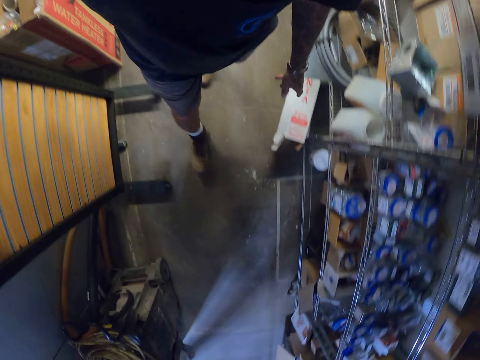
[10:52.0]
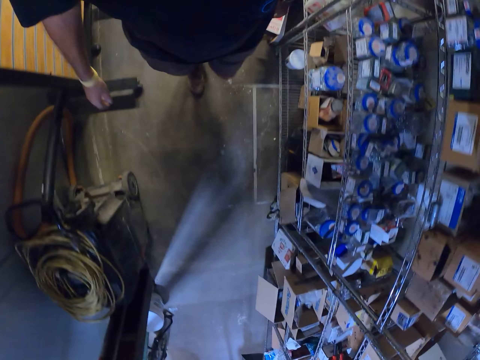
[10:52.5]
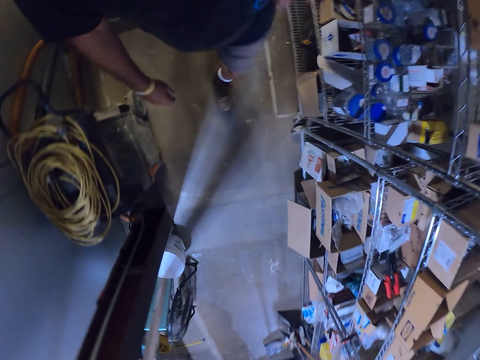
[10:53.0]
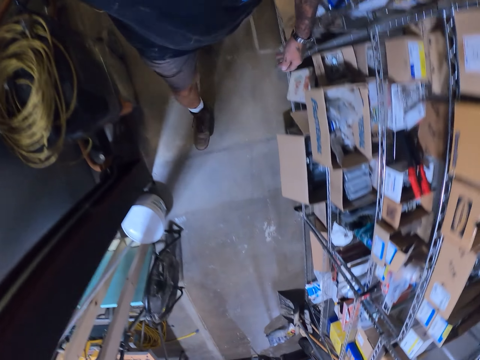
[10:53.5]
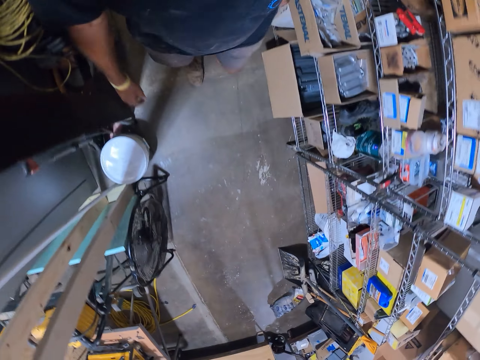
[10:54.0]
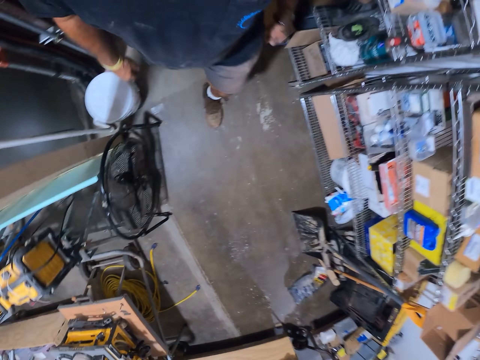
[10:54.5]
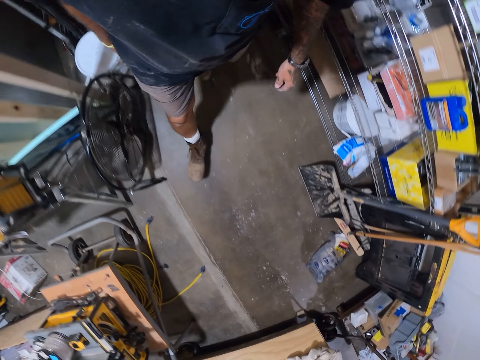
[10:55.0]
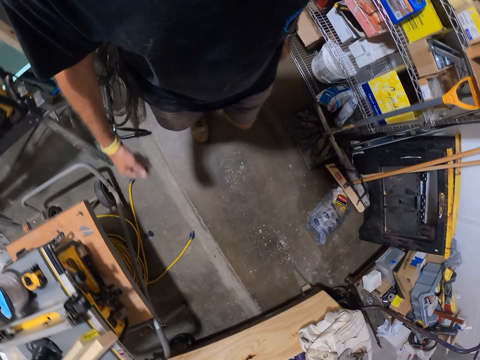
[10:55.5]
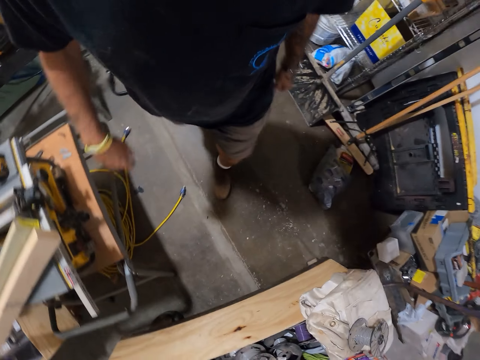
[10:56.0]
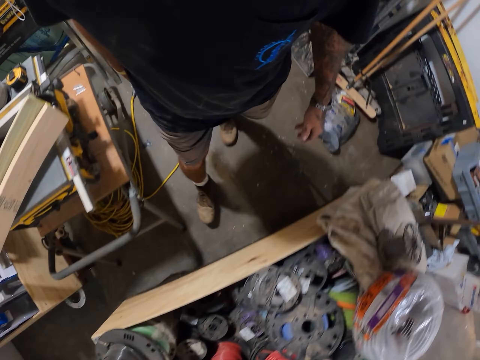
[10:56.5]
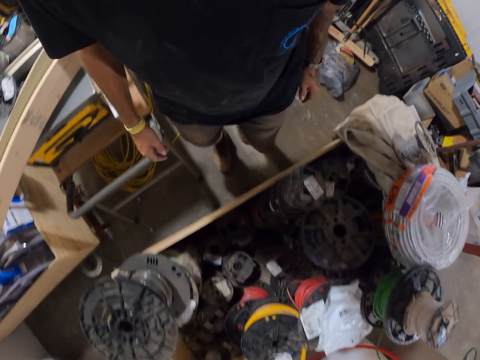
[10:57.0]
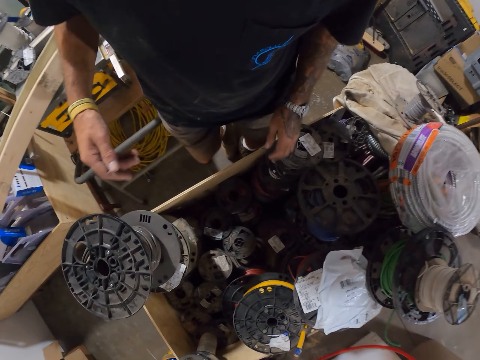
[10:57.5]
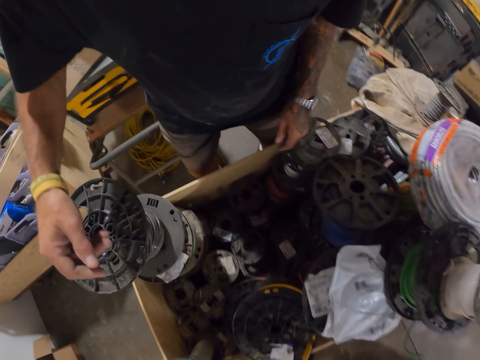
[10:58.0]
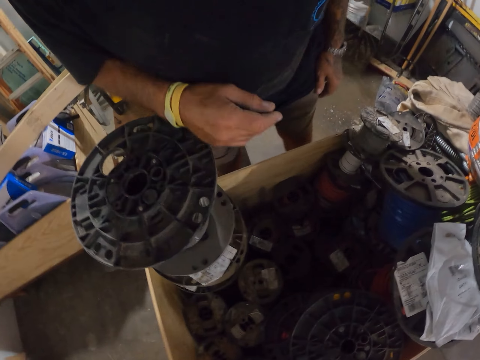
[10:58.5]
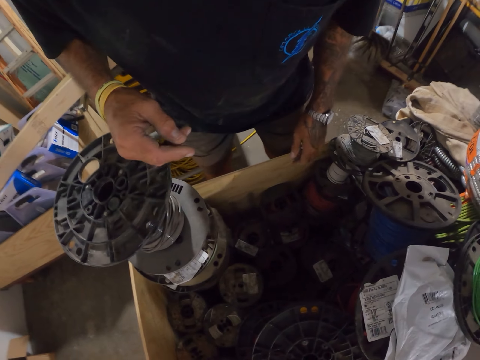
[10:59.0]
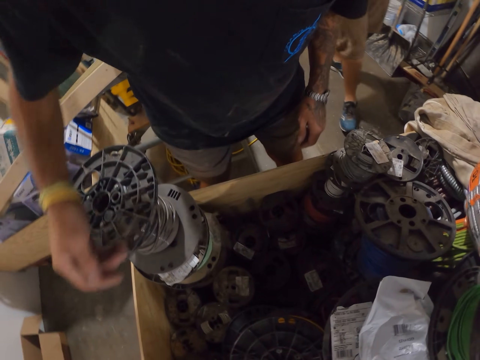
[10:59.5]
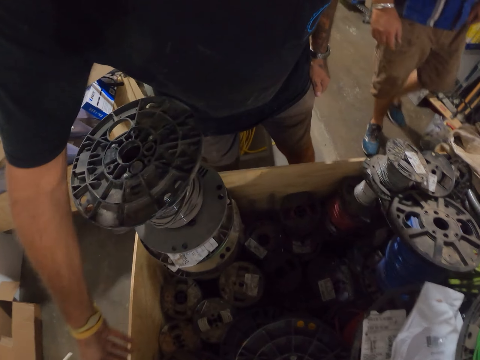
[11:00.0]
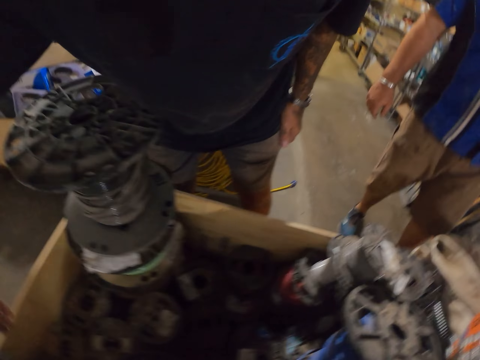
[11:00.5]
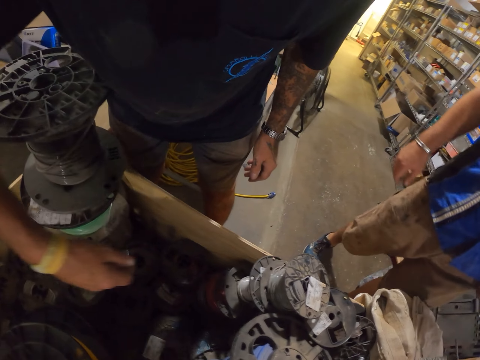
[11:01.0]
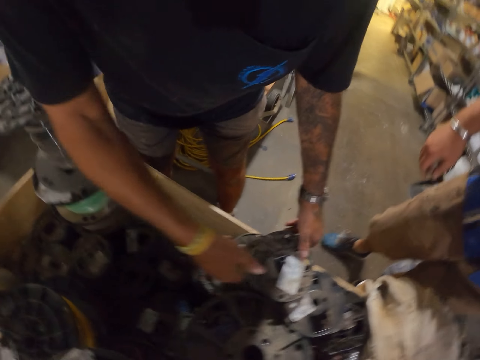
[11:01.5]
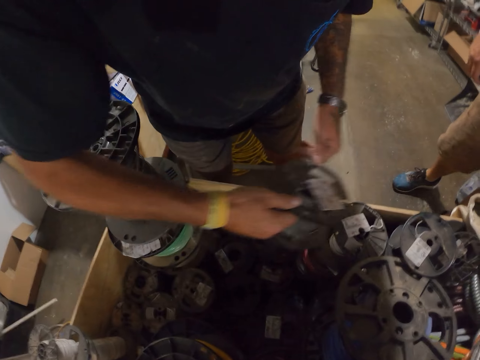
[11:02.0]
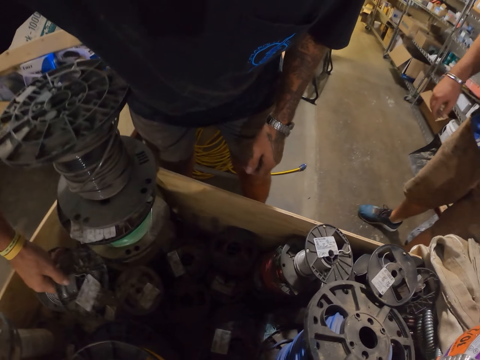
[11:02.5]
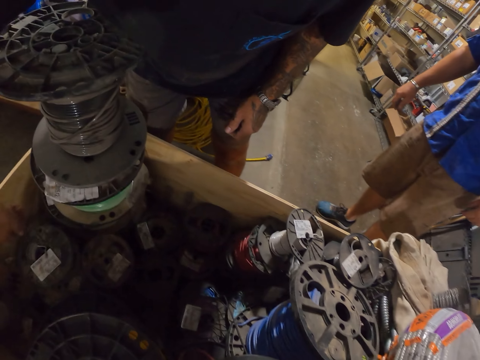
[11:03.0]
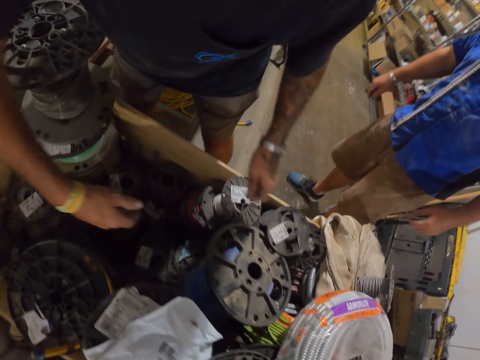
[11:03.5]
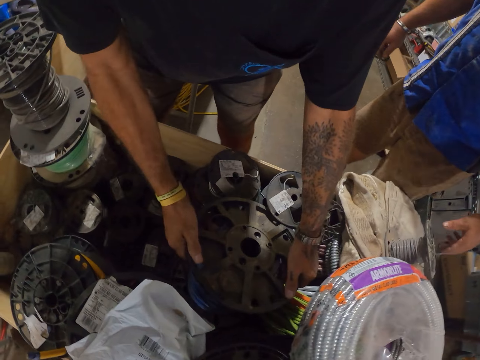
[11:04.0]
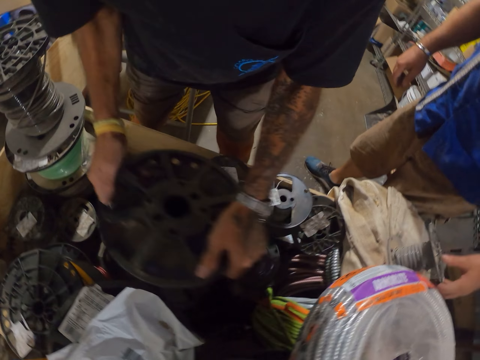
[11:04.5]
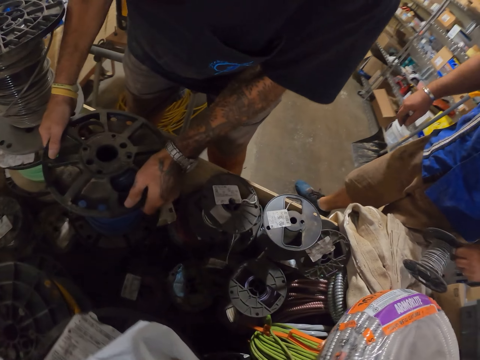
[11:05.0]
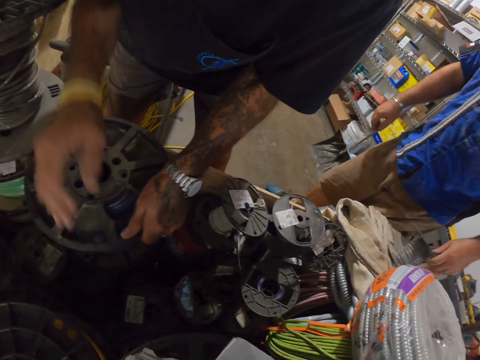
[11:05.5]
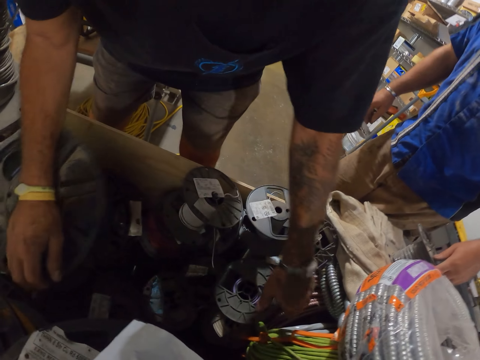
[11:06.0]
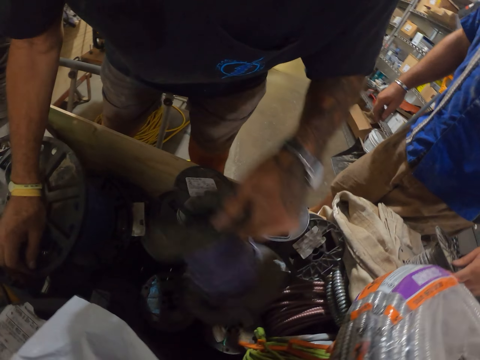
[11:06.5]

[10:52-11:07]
The camera wearer checks the cable reel box.

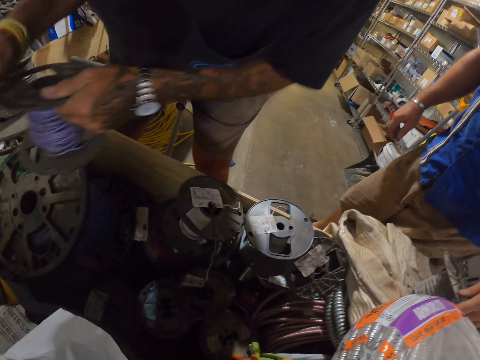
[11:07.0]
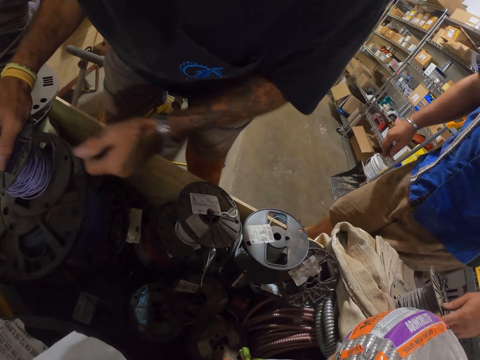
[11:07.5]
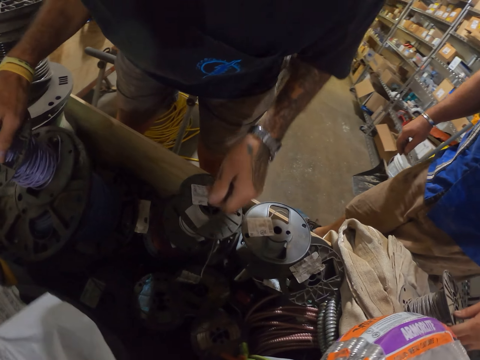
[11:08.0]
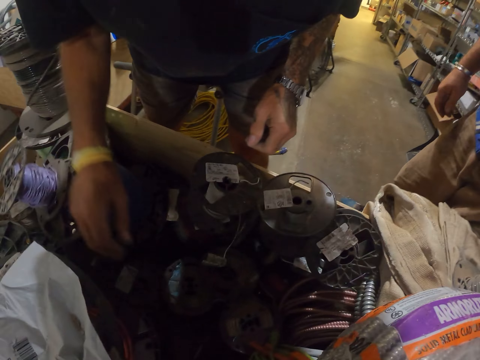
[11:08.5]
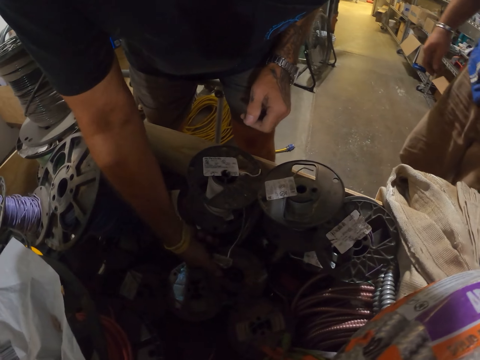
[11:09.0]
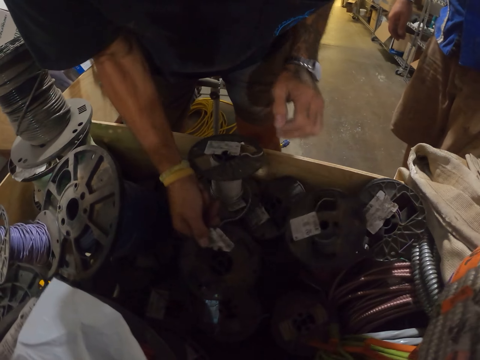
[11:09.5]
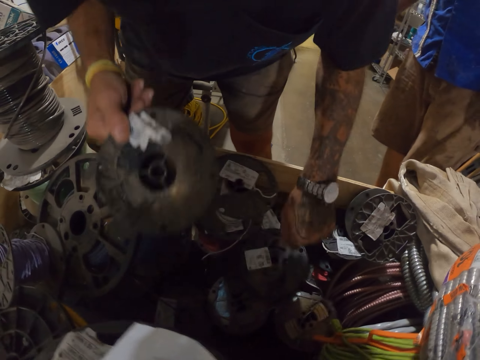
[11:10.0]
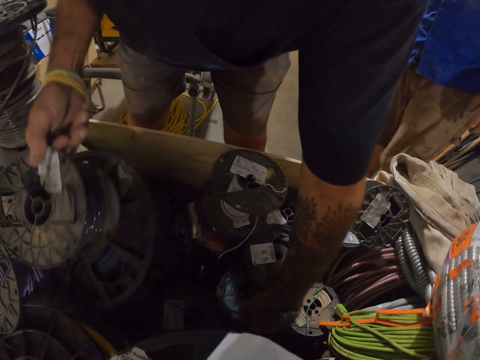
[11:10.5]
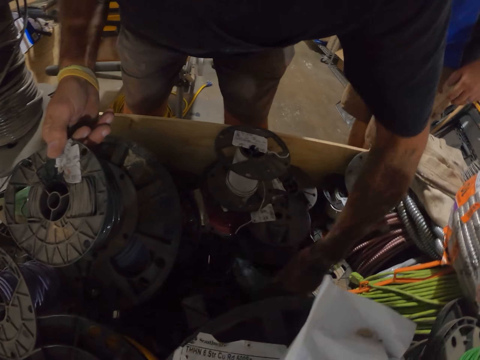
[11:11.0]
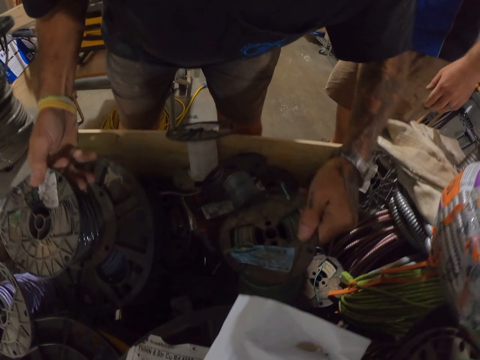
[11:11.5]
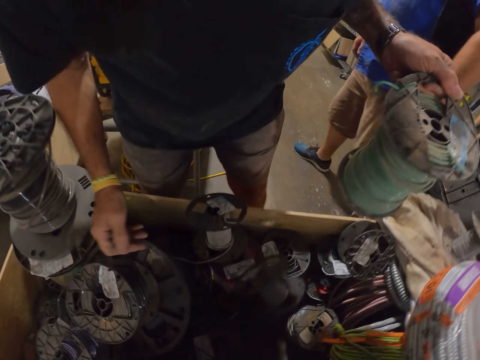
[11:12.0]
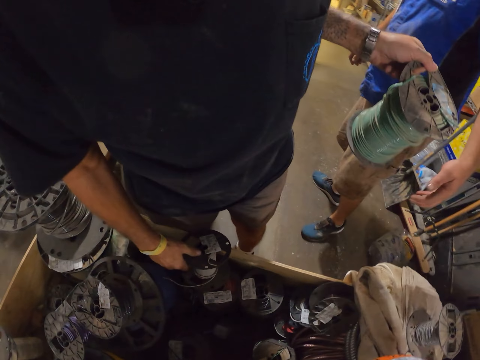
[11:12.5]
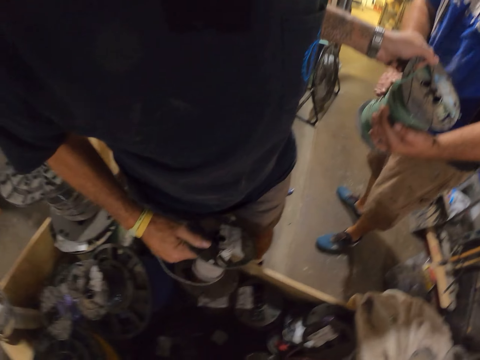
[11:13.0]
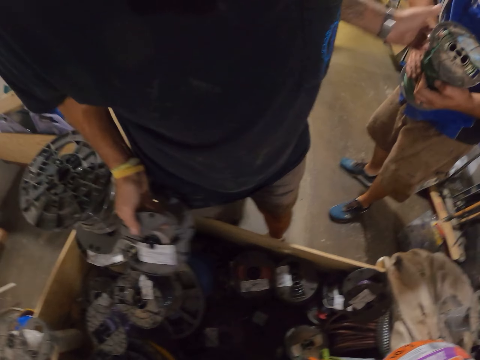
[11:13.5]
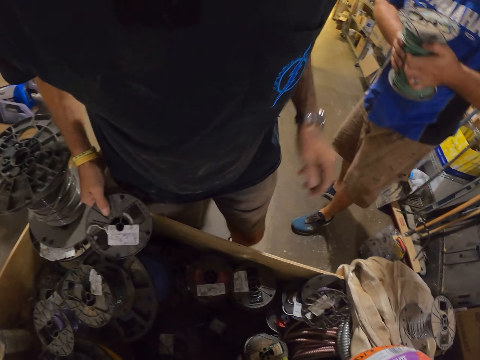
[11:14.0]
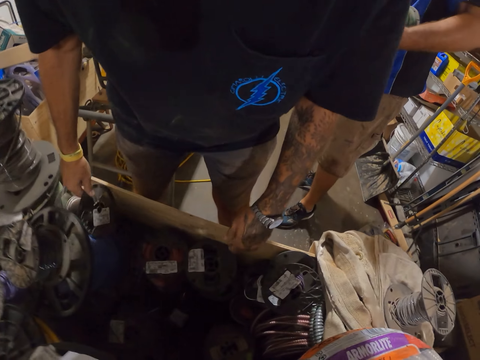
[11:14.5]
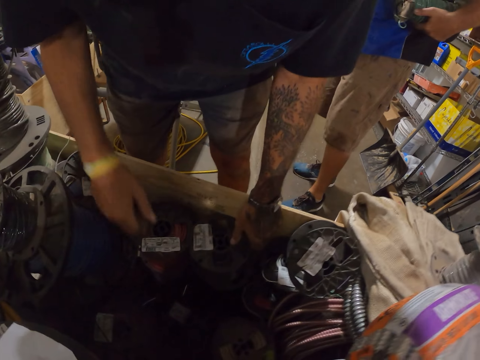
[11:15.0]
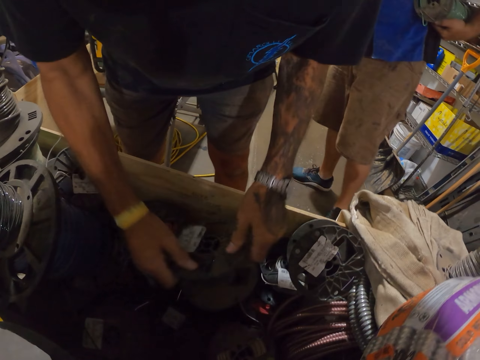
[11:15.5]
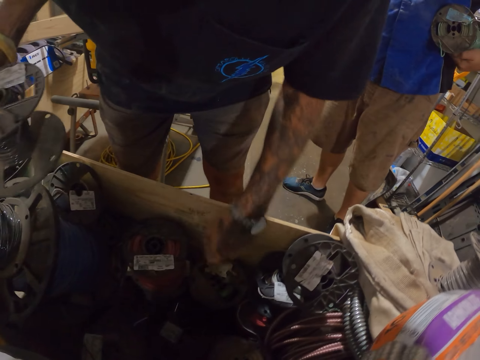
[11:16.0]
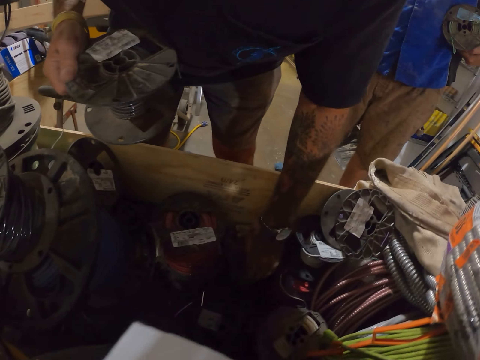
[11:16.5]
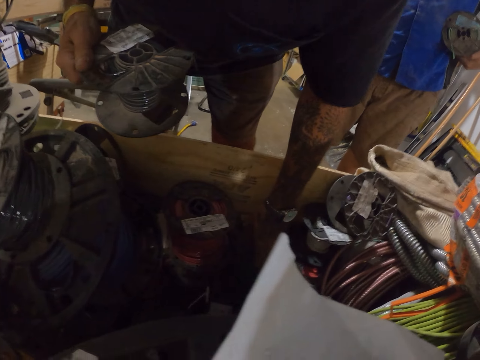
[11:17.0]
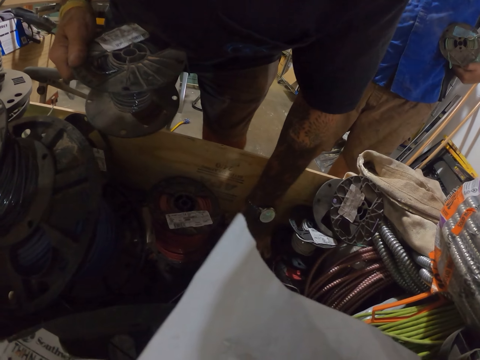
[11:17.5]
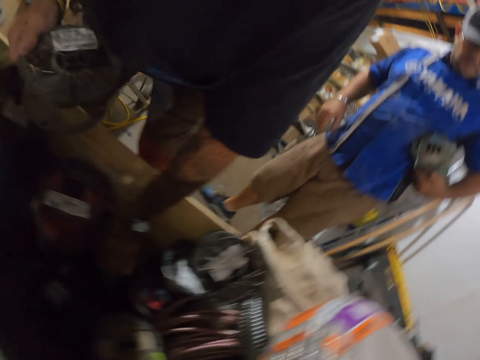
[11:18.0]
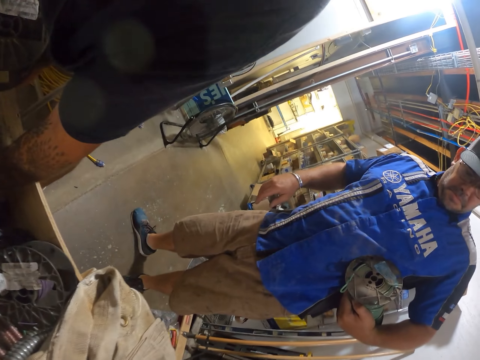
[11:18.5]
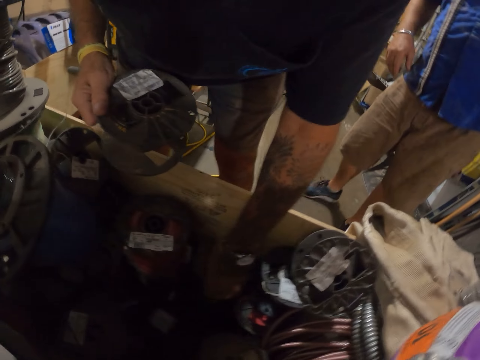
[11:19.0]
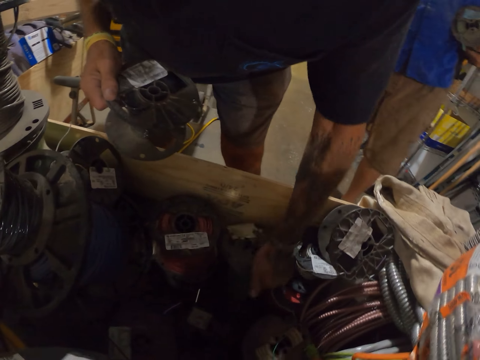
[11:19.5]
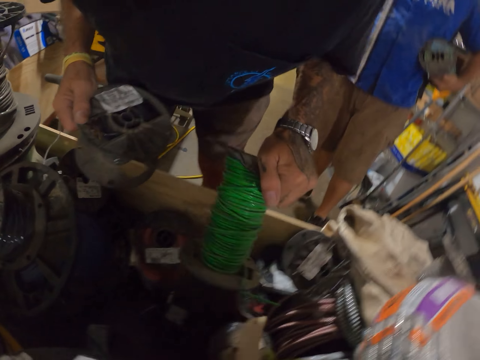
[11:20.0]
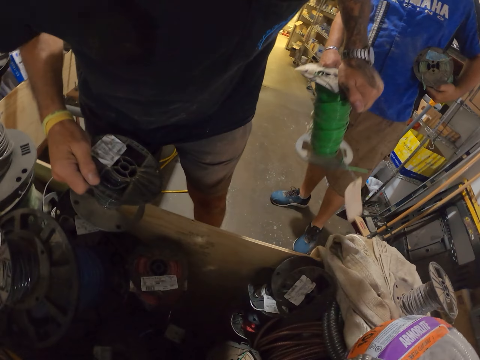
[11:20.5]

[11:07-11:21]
The camera wearer gives a man the cable reel. They check the cable reel box.
